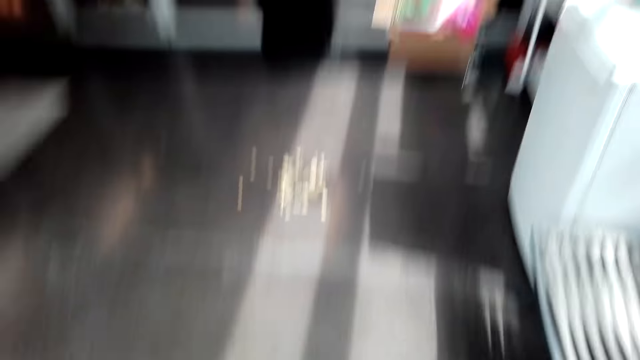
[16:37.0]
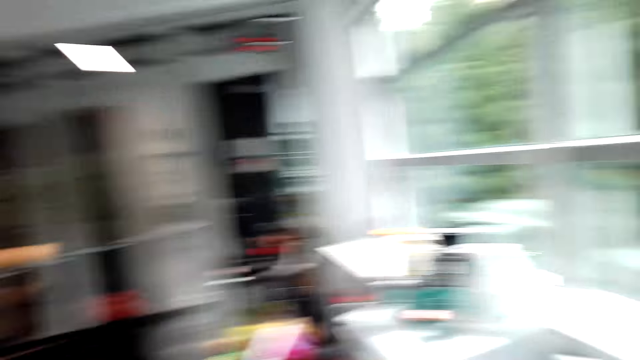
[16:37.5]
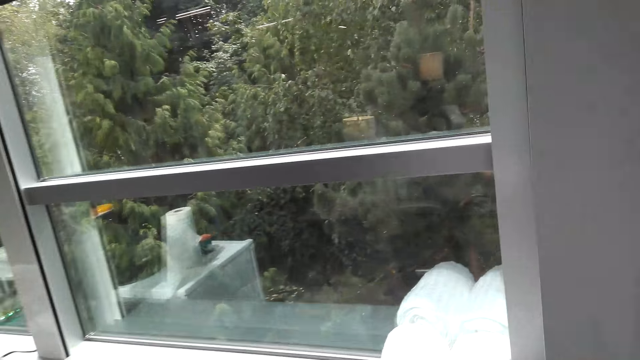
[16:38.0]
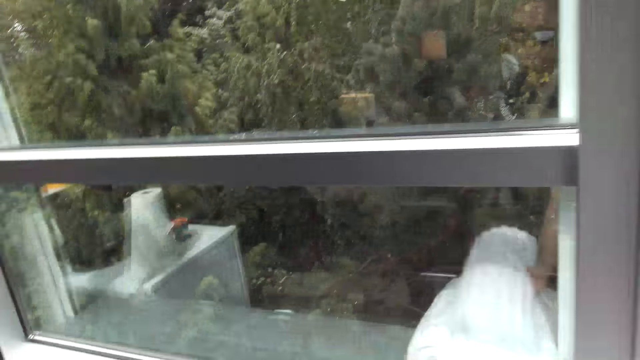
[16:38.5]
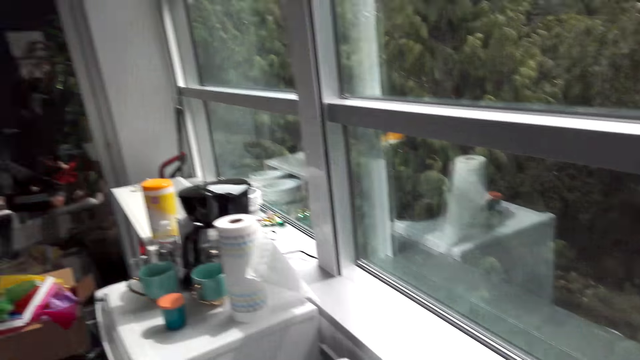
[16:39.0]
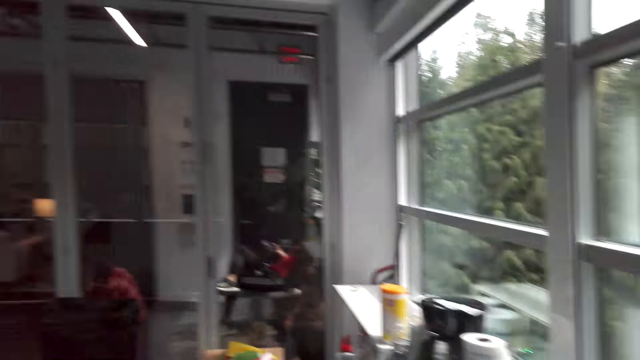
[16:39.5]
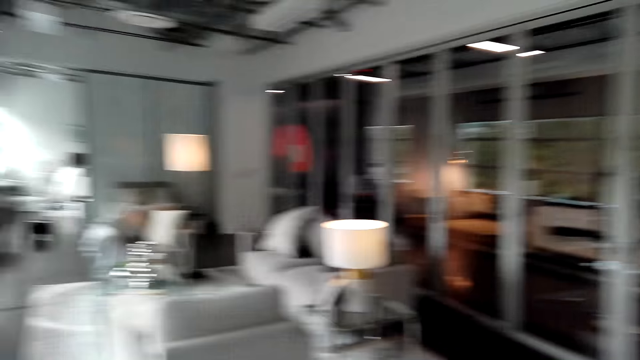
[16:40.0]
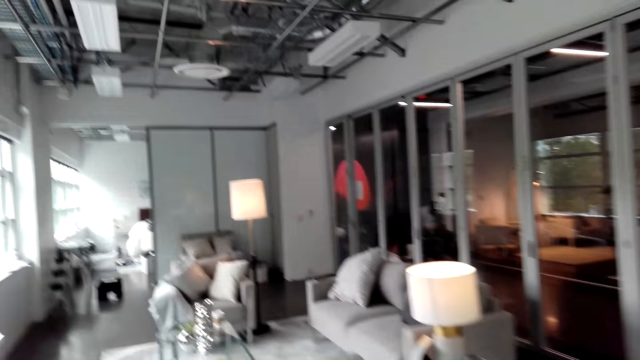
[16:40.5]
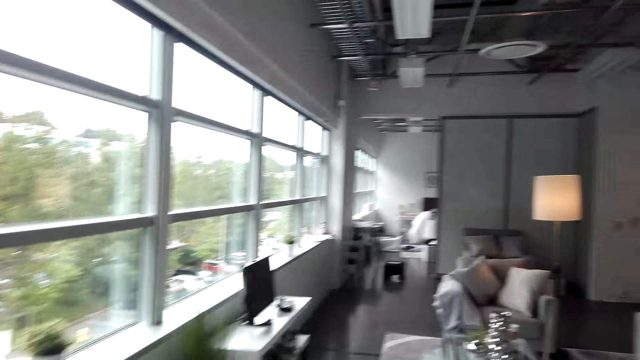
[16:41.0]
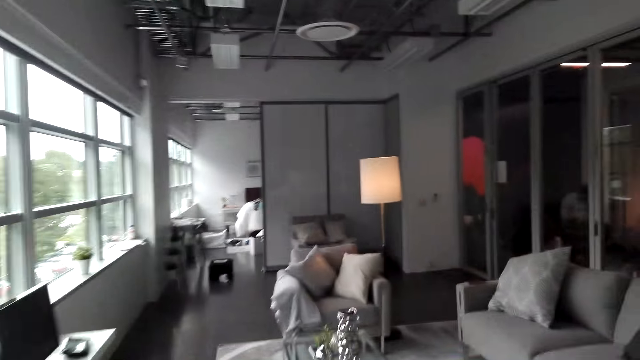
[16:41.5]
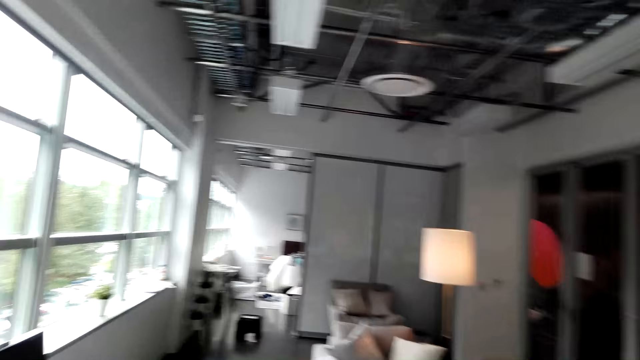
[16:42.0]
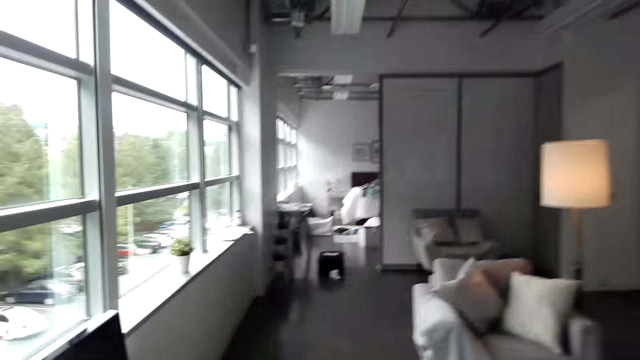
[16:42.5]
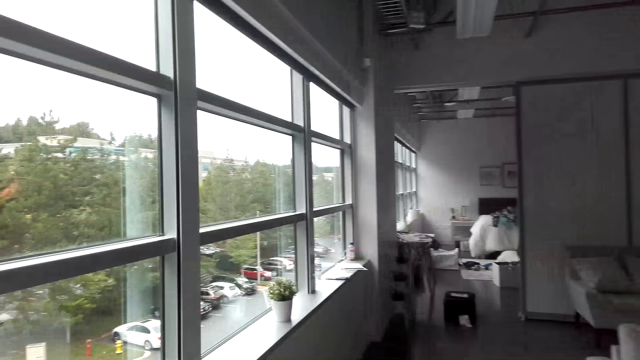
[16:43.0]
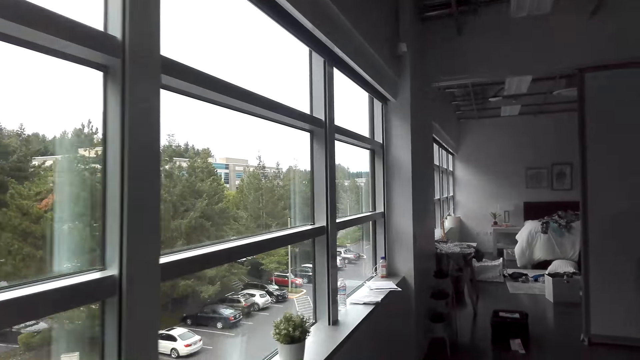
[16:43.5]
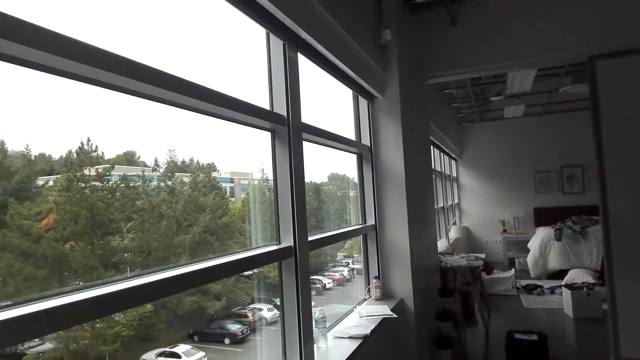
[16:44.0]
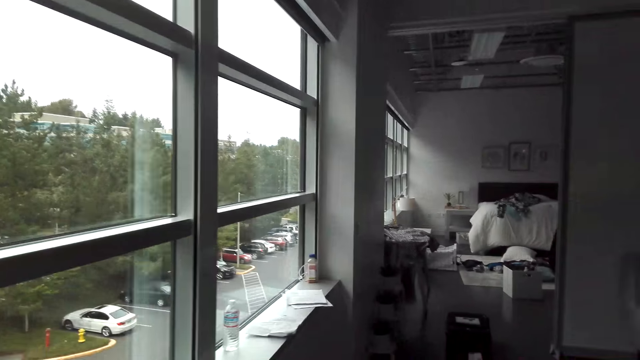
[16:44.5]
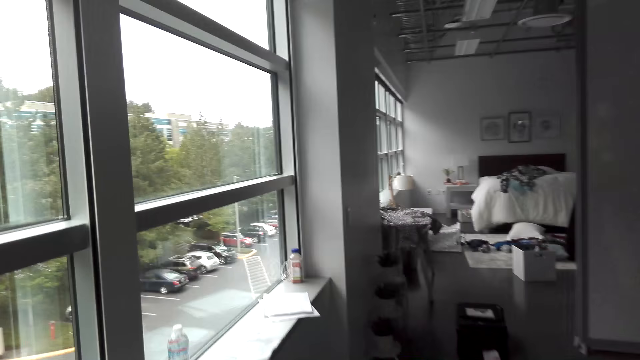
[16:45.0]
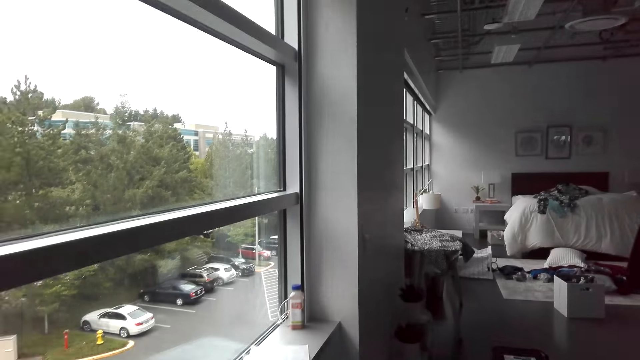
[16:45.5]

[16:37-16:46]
The camera wearer drops the towel on the window. They walk in the room.

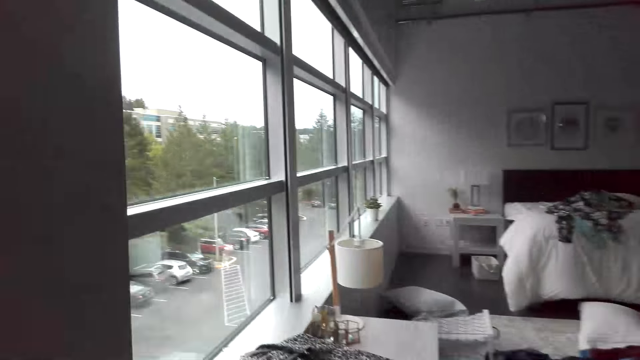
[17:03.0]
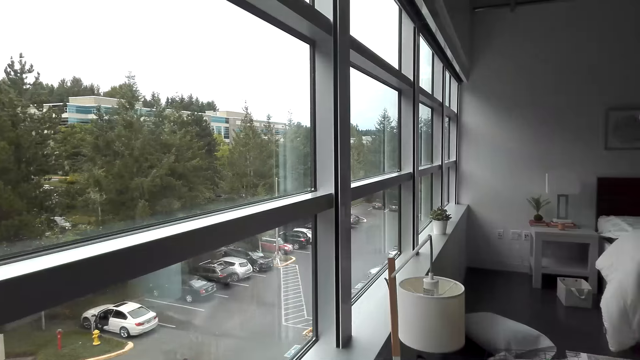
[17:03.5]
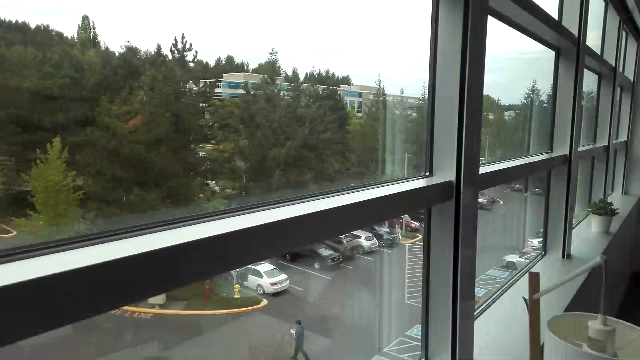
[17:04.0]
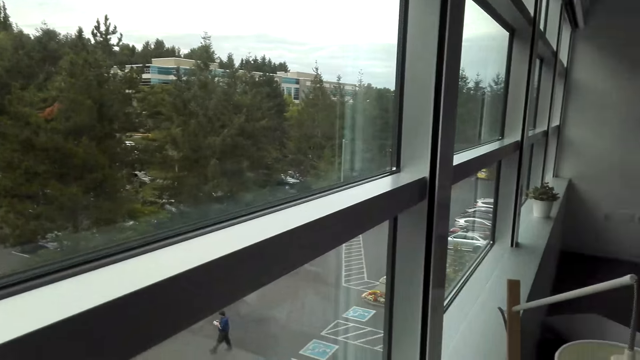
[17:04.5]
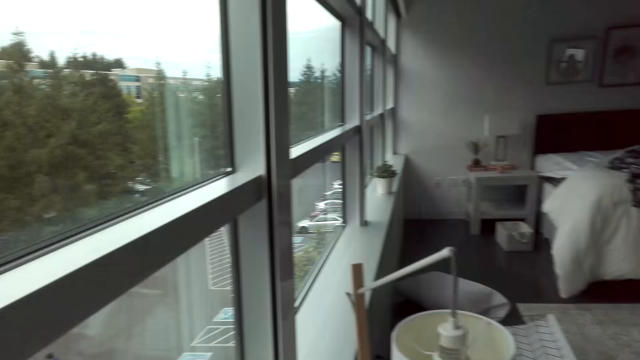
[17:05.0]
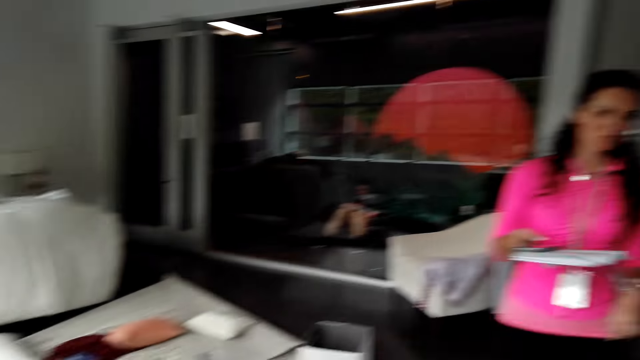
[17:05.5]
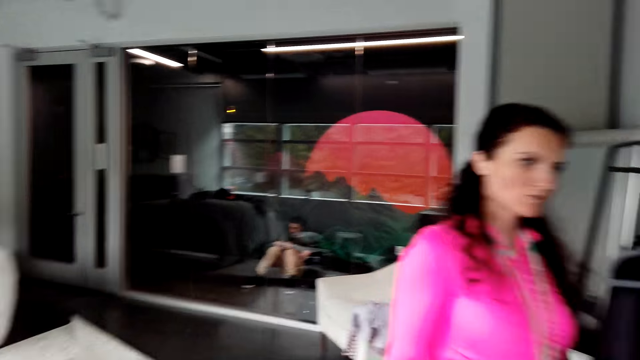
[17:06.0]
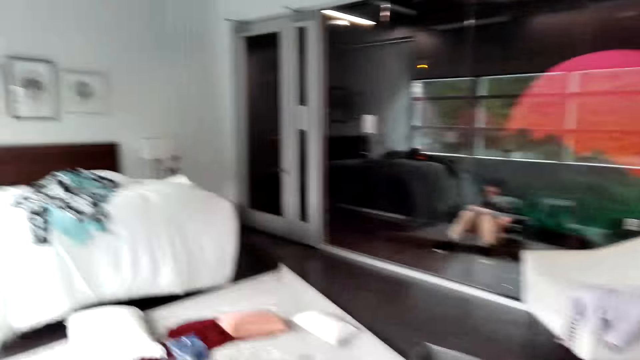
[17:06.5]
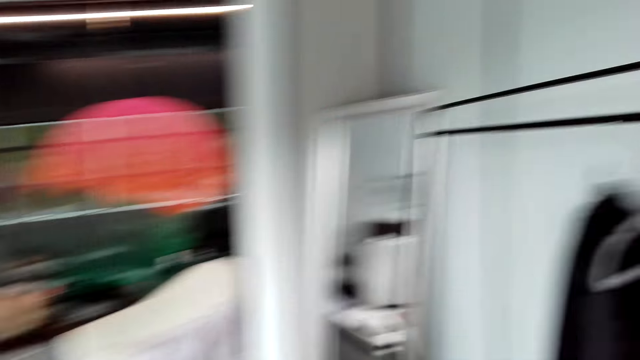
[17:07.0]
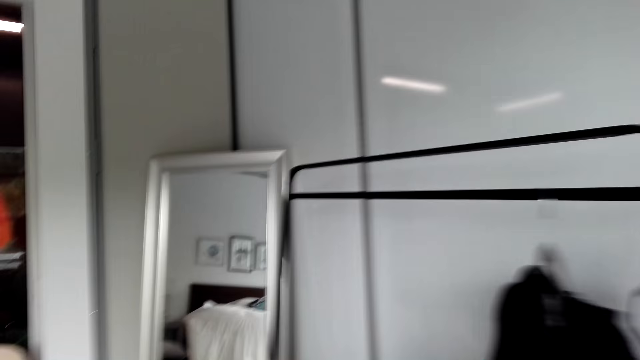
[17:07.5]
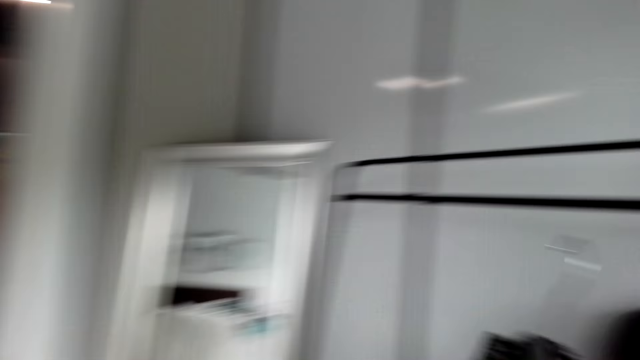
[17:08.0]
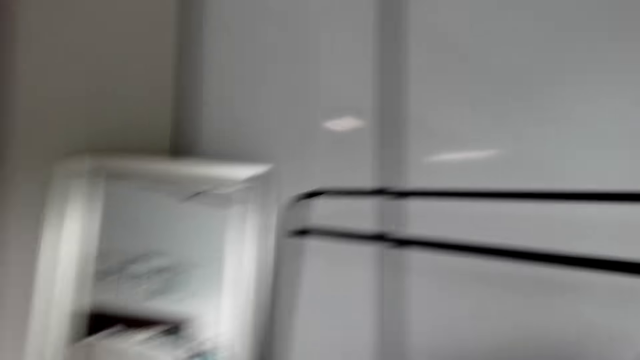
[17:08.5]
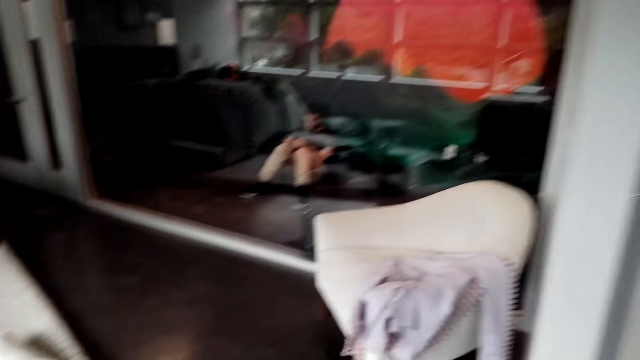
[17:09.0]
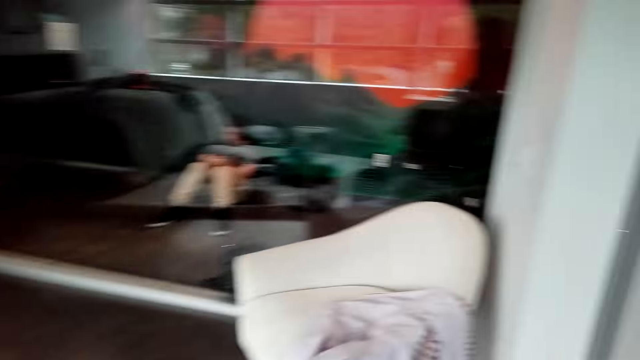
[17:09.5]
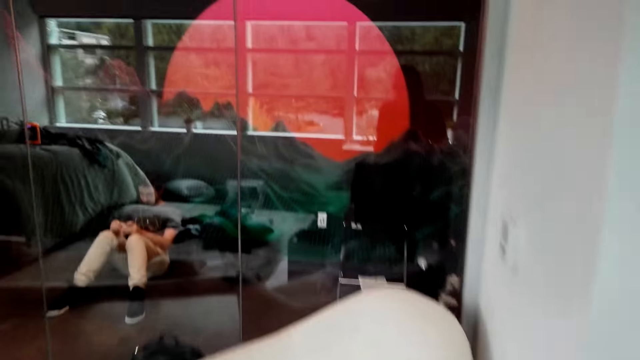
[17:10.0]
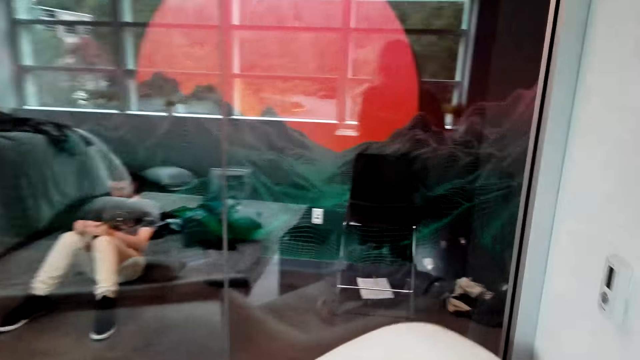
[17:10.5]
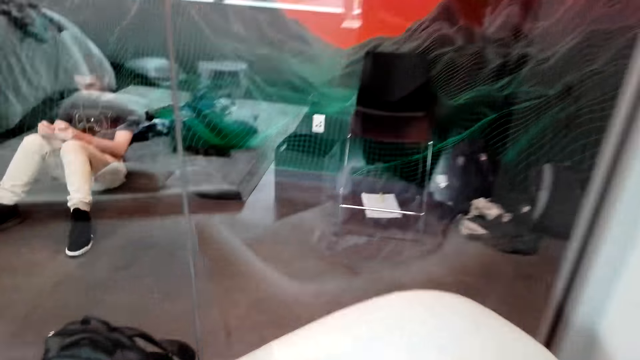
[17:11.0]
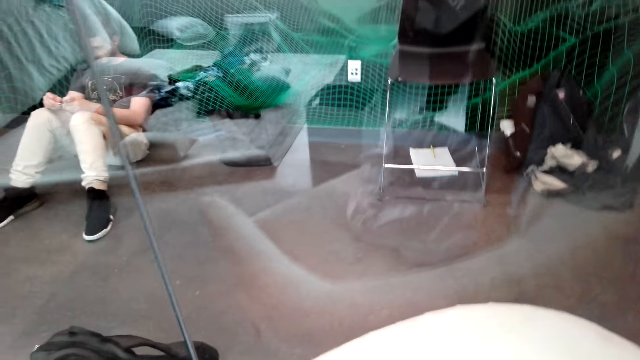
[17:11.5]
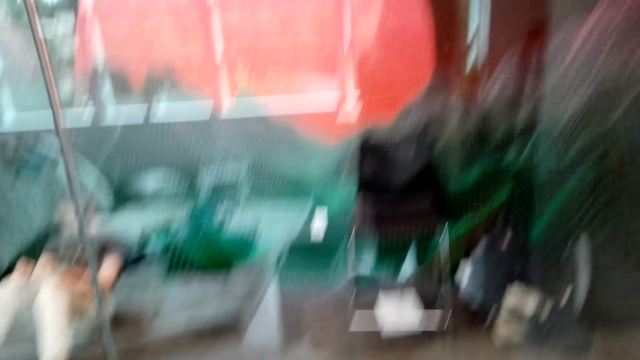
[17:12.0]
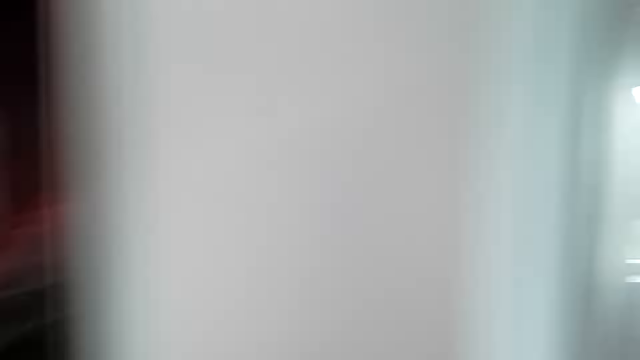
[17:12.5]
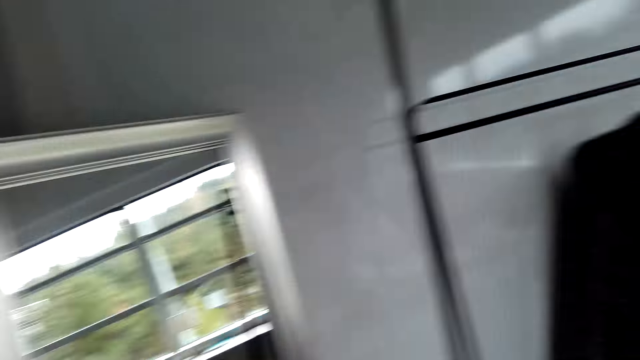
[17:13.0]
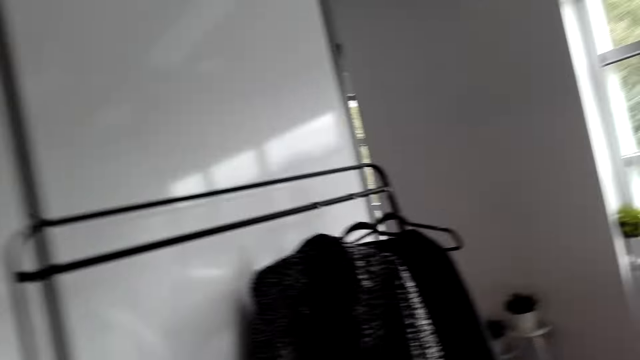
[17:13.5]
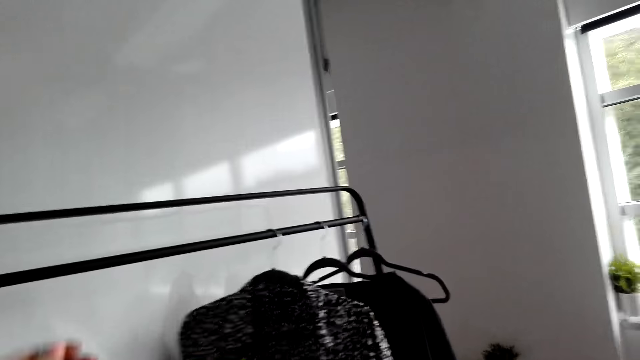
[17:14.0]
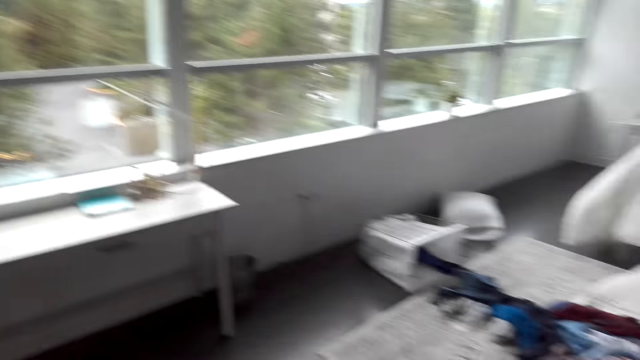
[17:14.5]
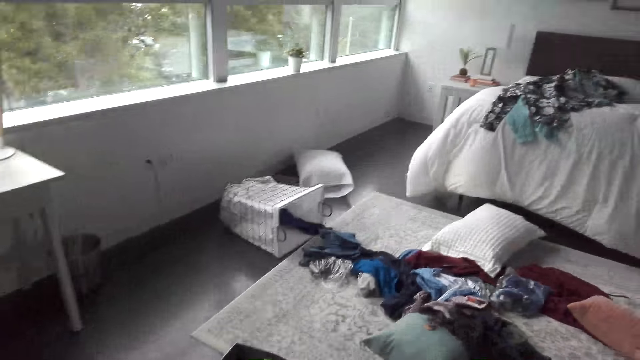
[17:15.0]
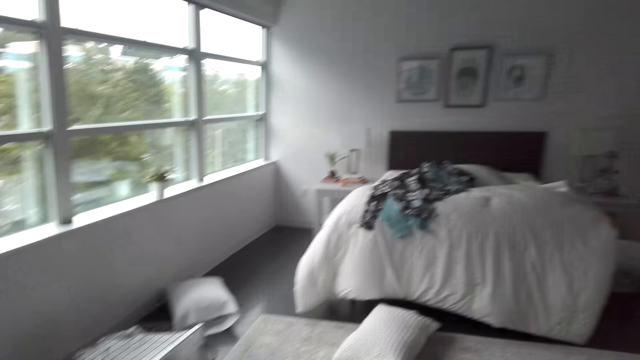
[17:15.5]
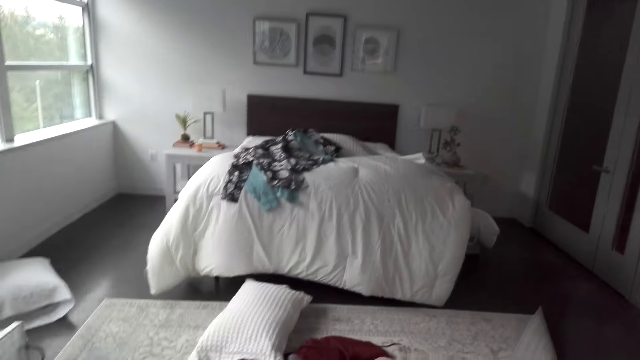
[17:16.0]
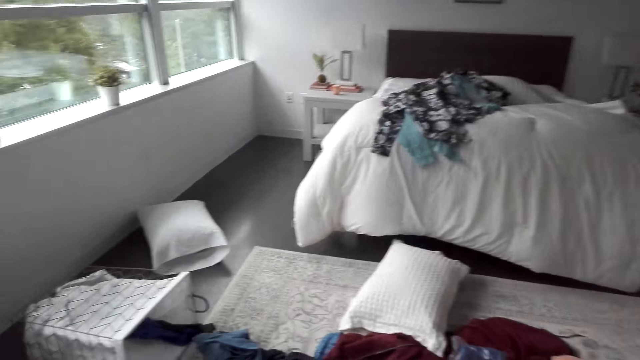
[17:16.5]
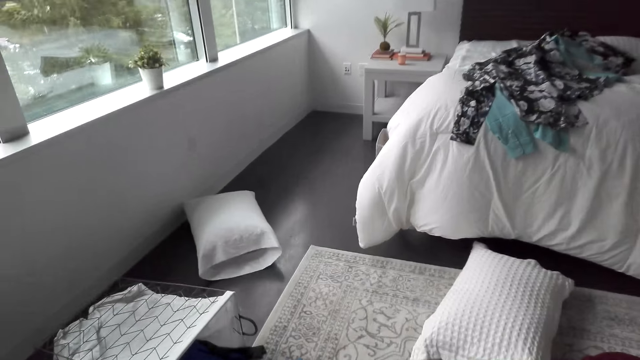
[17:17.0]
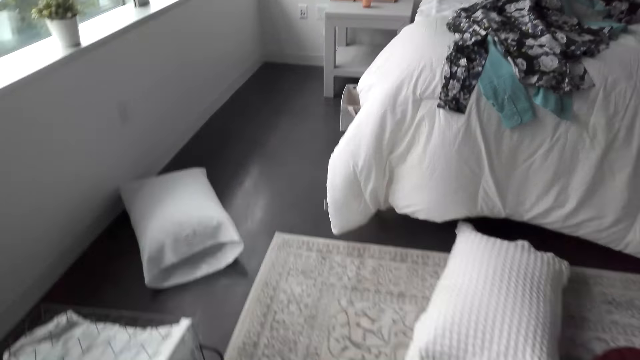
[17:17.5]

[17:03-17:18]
A person walks in the room. The camera wearer moves the hanged cloth. They walk.
